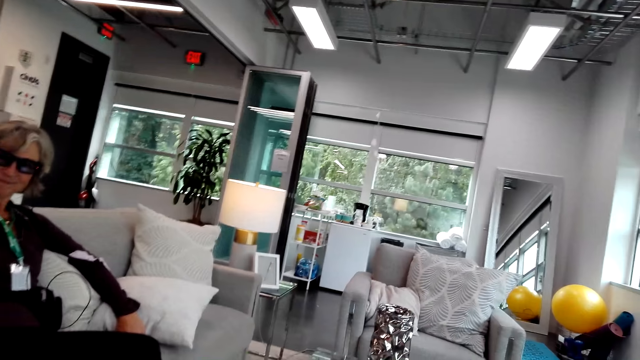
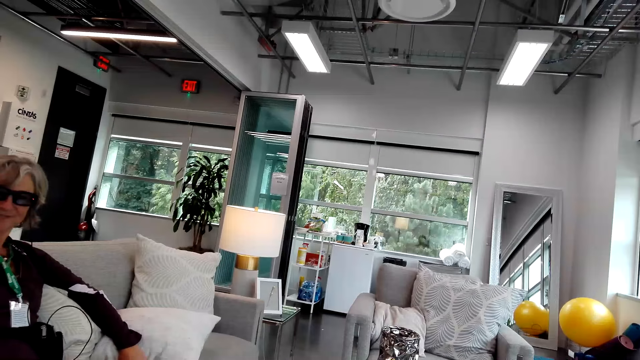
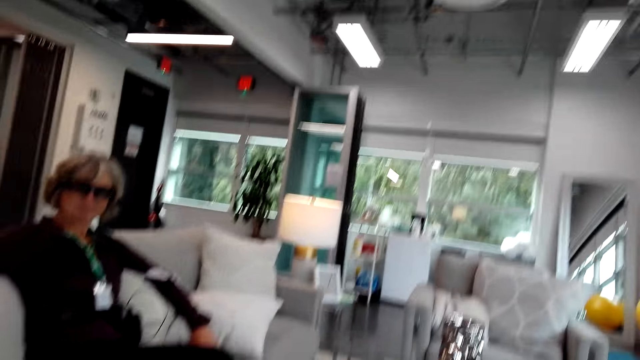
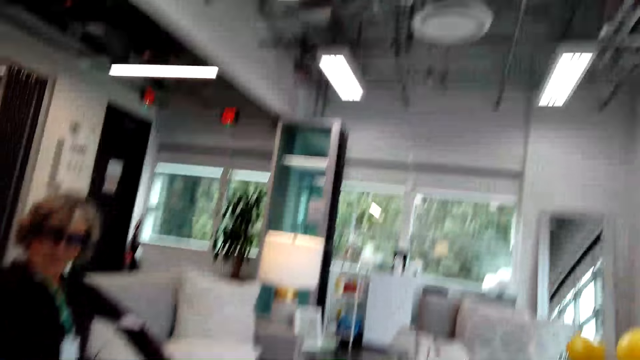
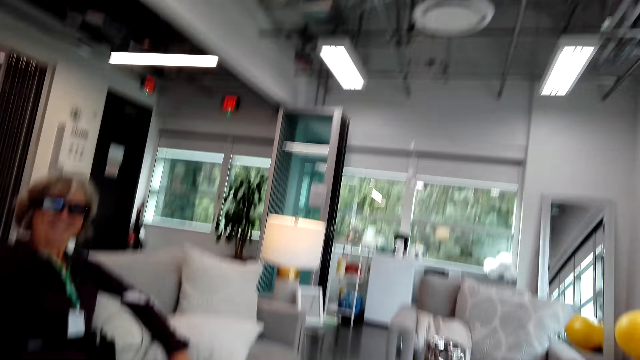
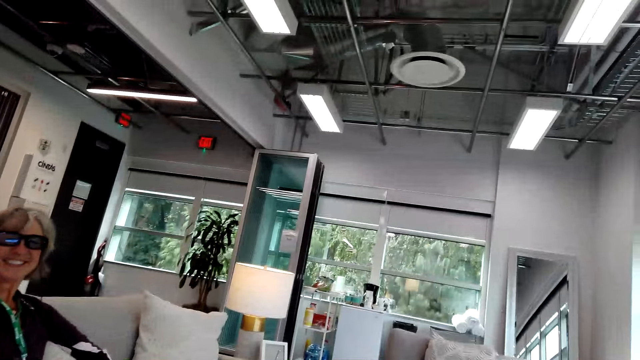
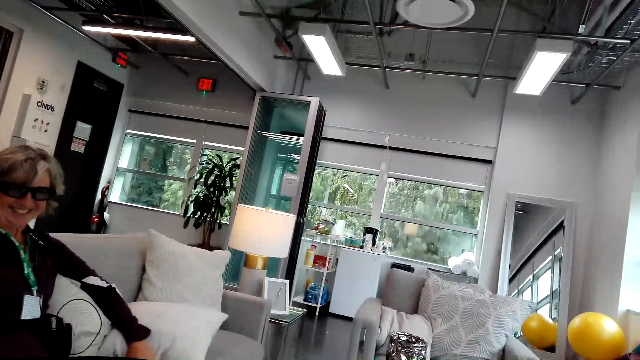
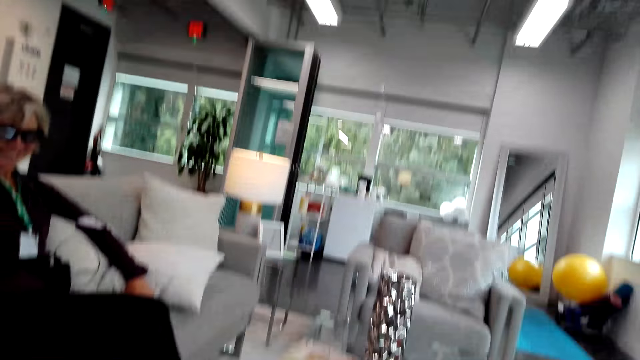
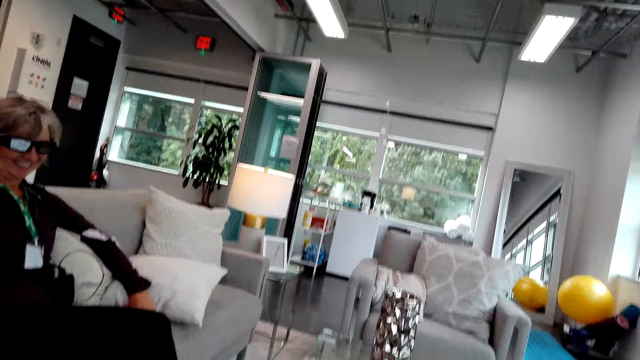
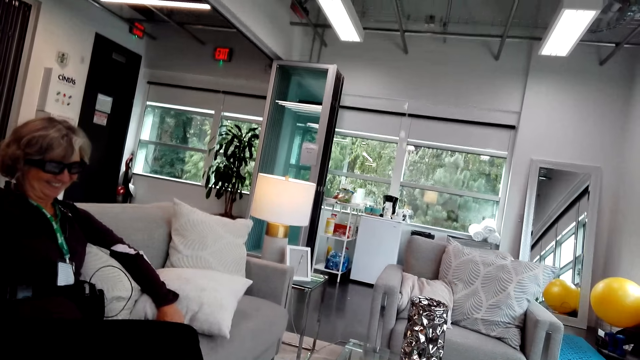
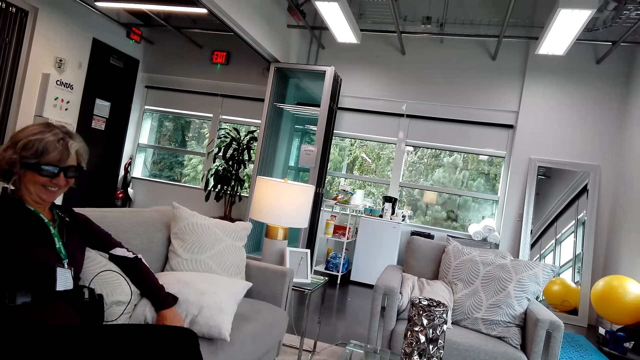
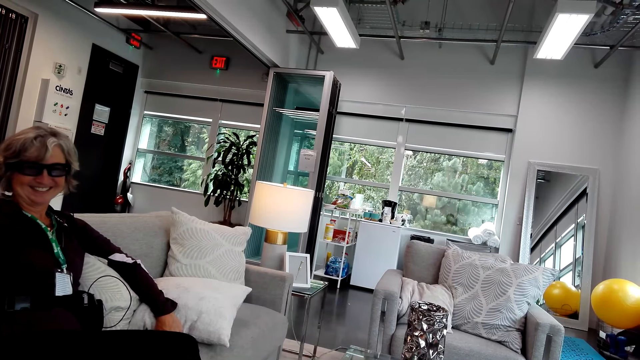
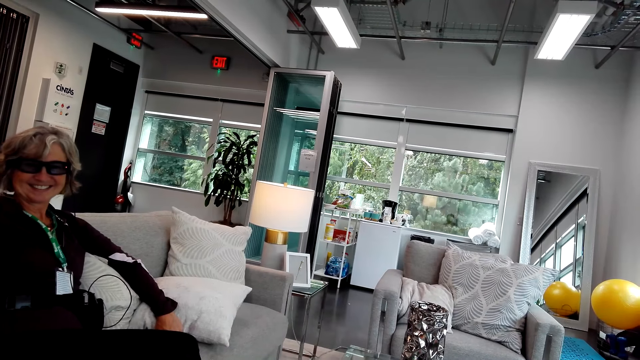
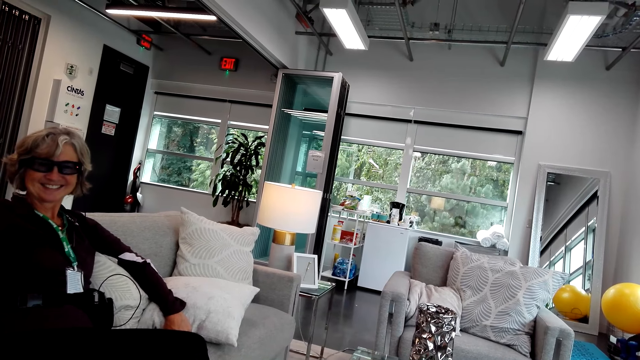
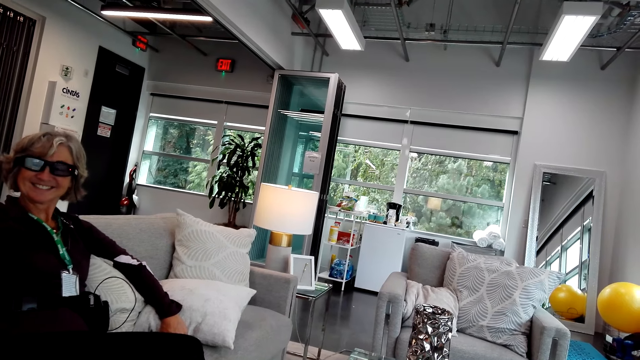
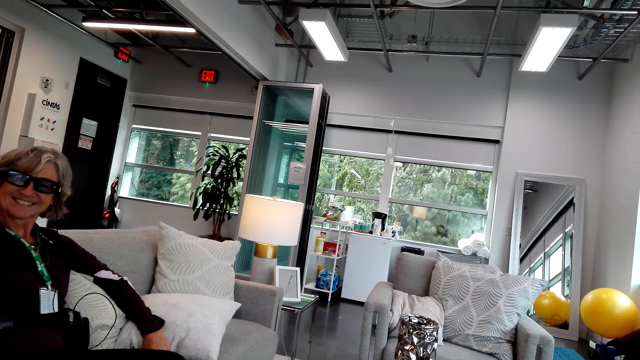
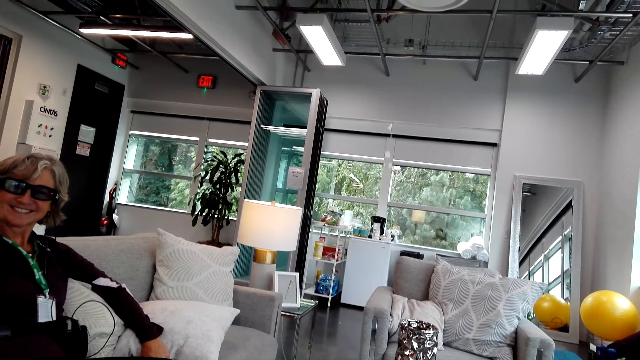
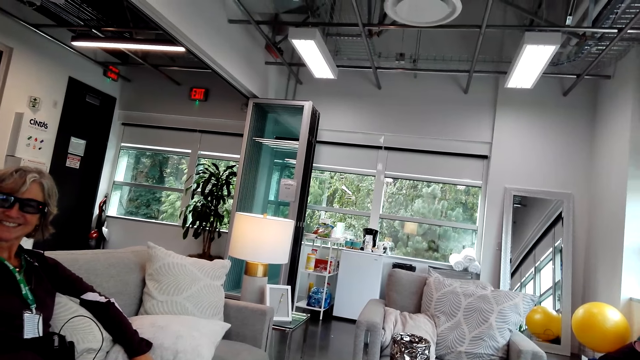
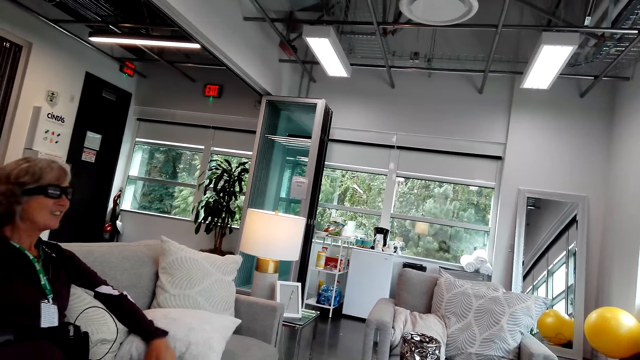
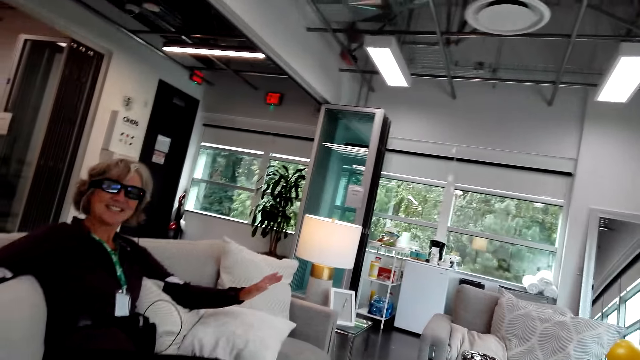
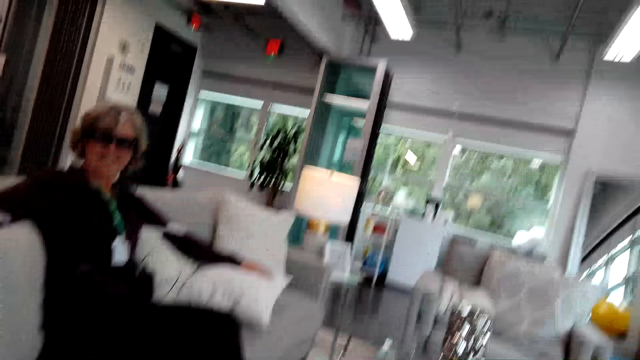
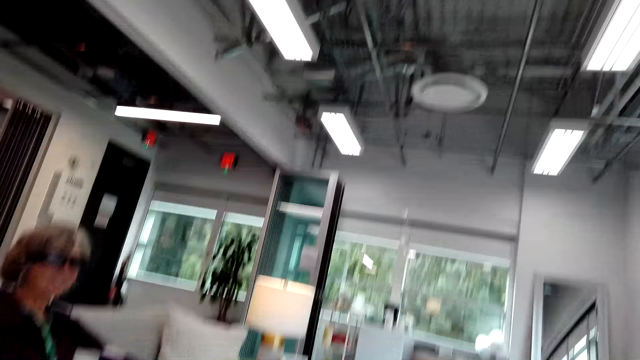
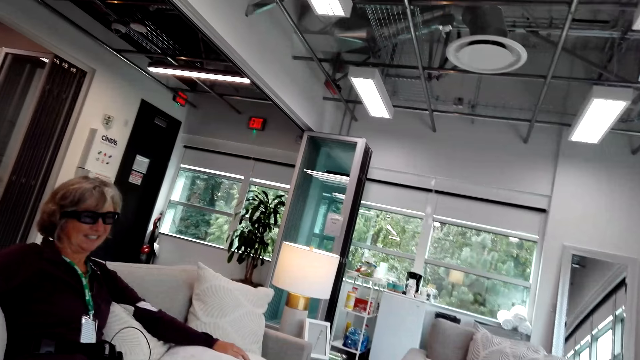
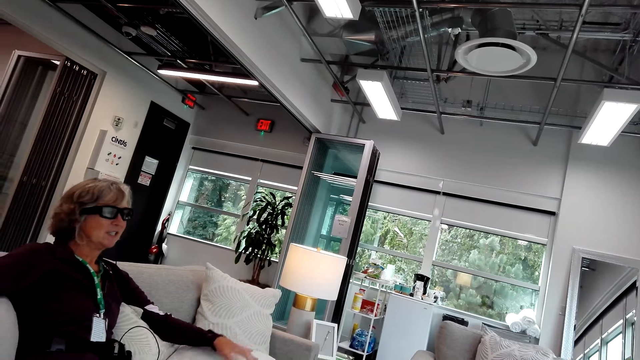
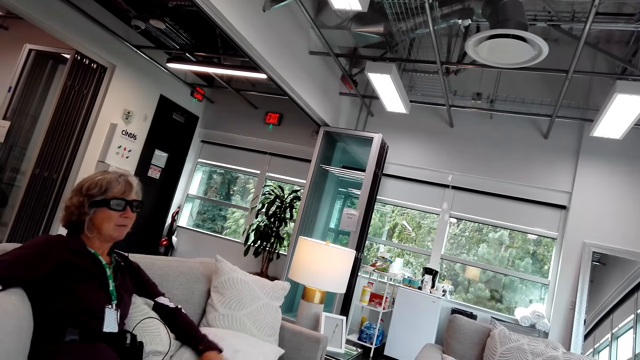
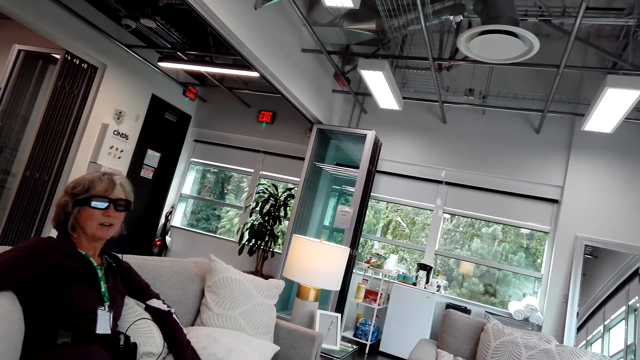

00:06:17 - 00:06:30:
The camera wearer talks to a woman. The woman talks to the camera wearer.

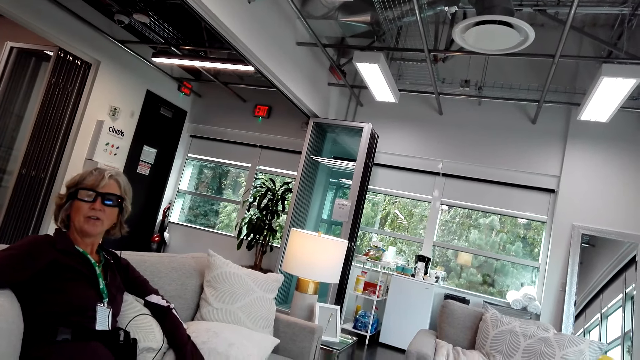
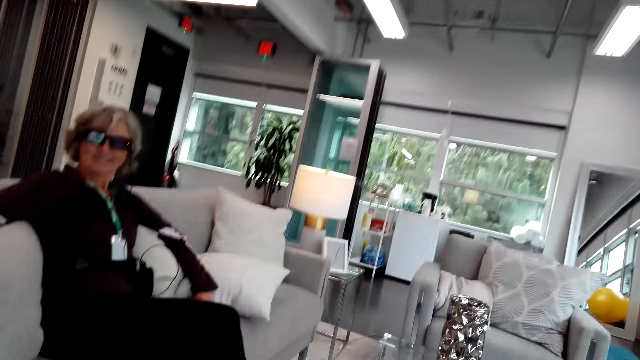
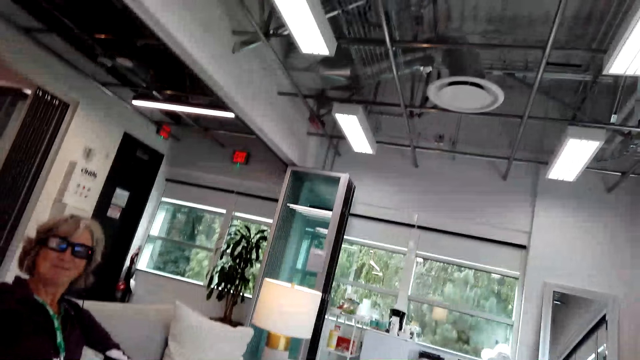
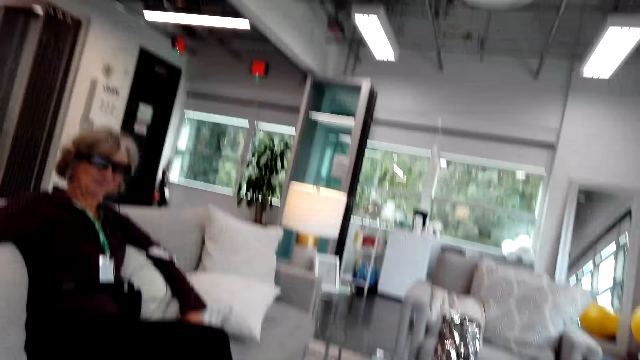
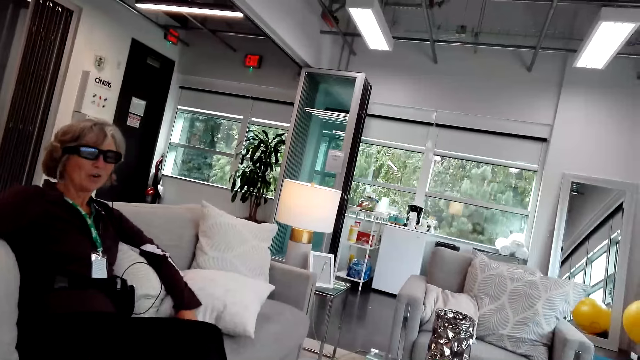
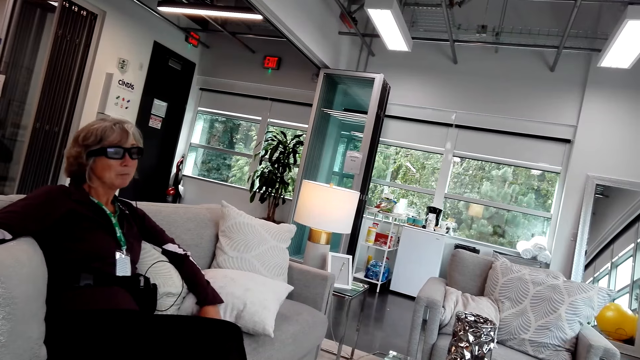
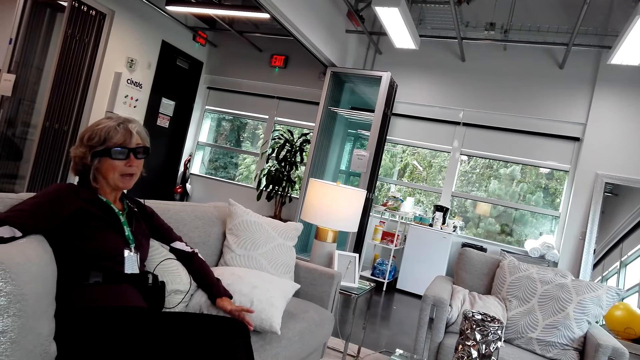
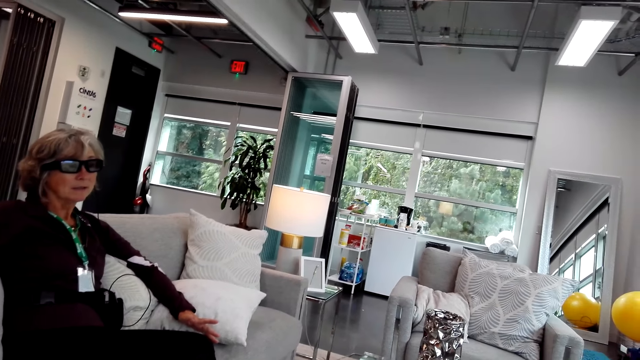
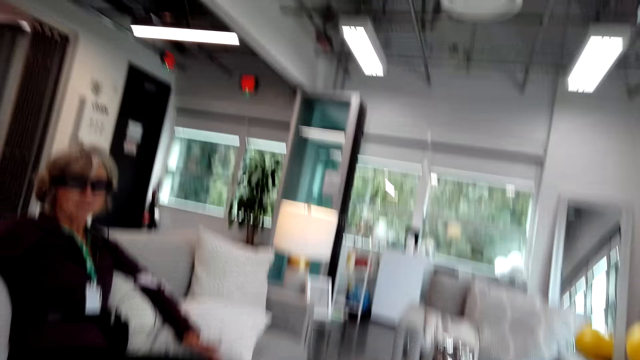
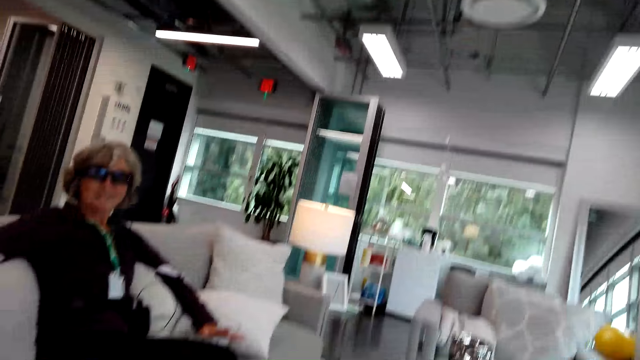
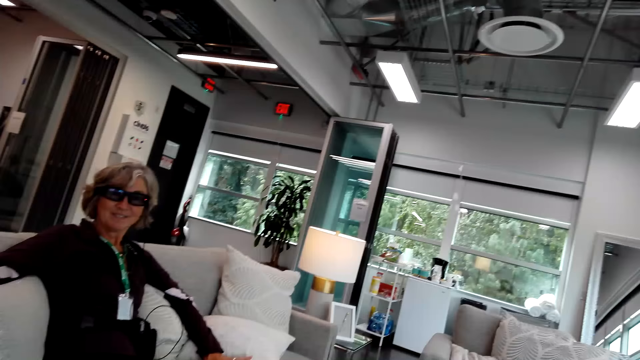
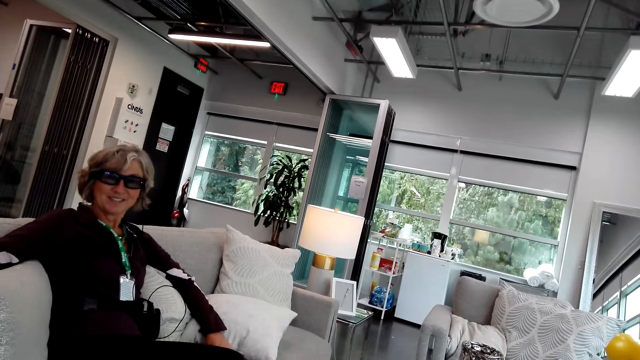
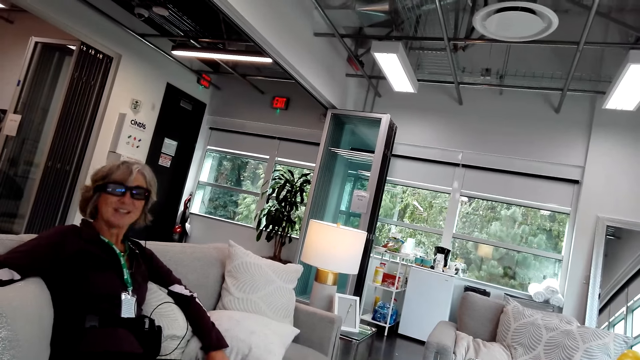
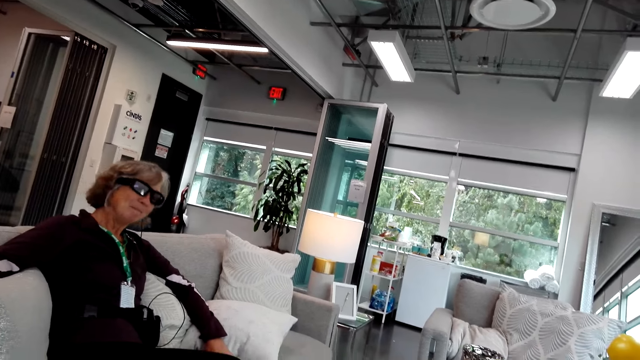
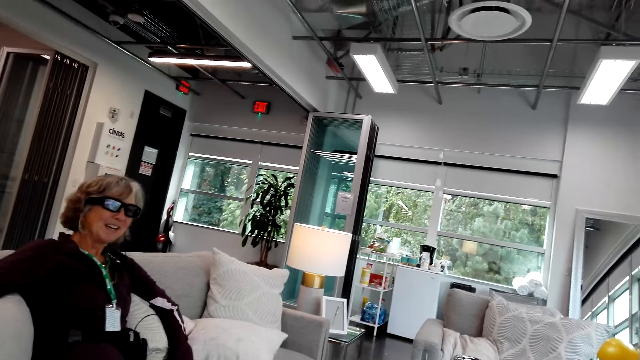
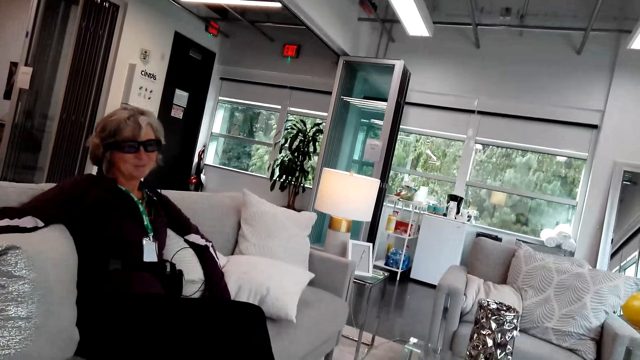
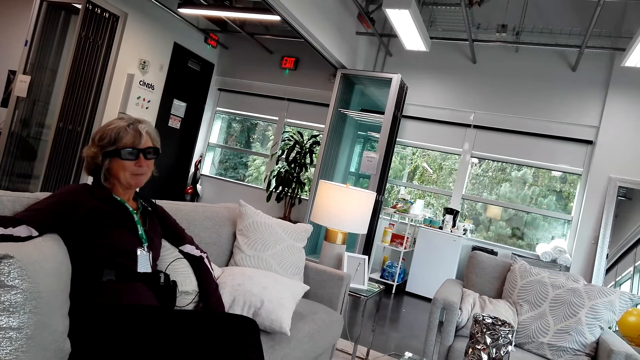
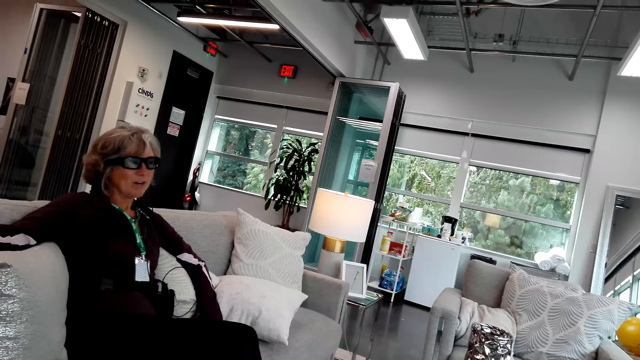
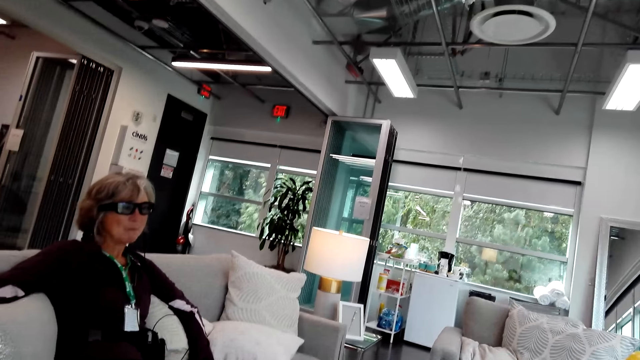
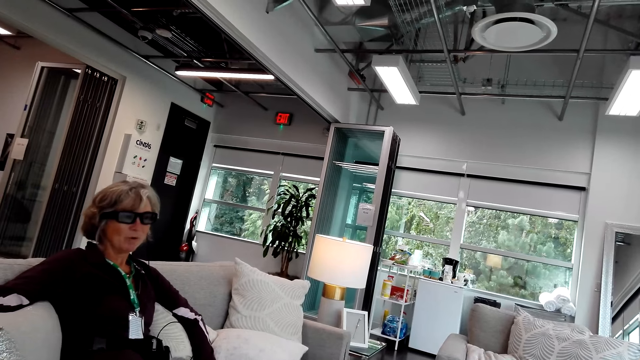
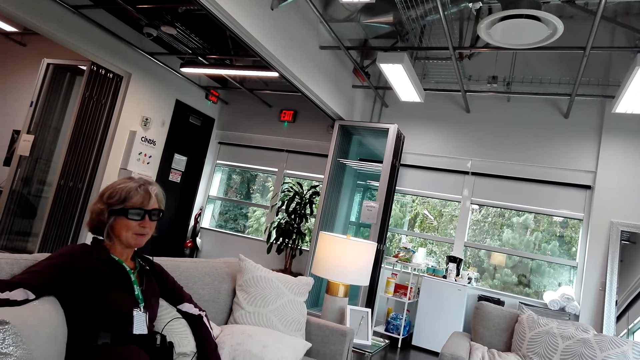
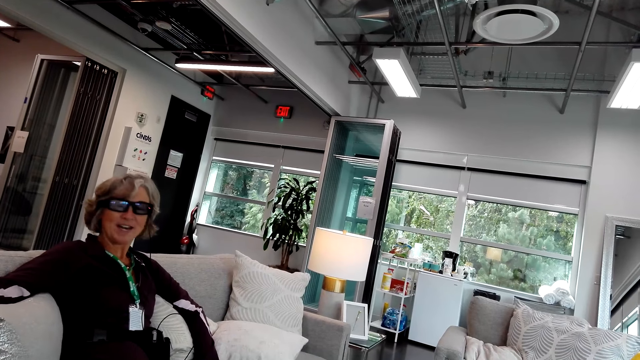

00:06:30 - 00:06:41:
The camera wearer talks to a woman. The woman talks to the camera wearer.
